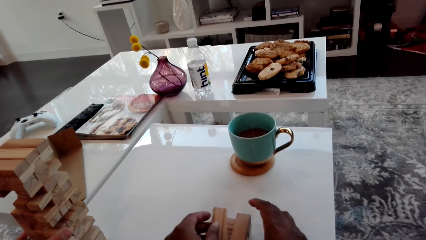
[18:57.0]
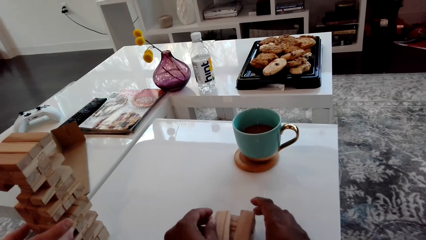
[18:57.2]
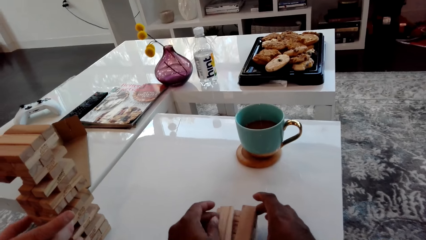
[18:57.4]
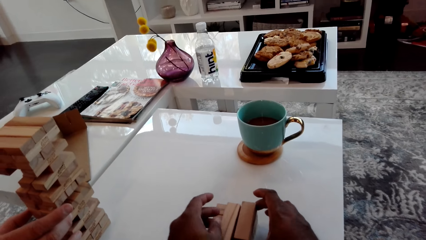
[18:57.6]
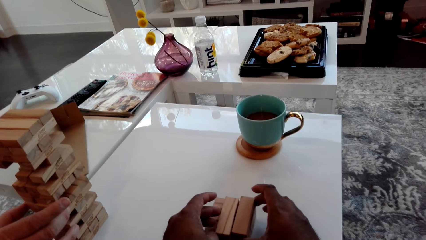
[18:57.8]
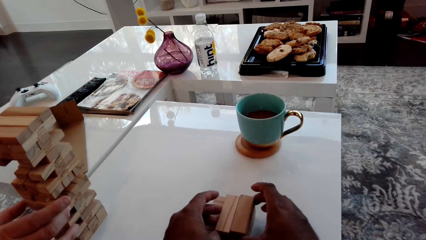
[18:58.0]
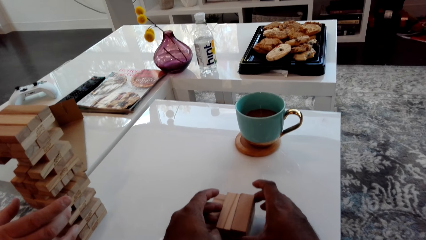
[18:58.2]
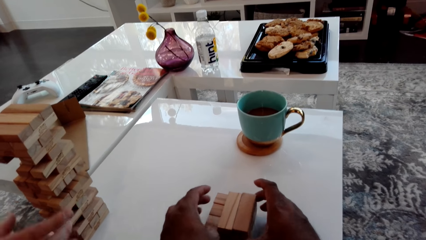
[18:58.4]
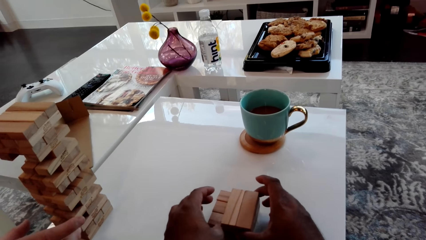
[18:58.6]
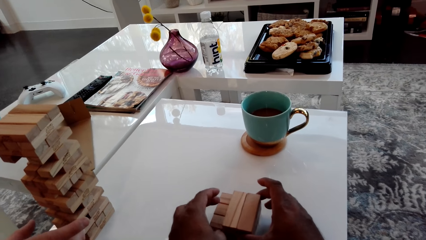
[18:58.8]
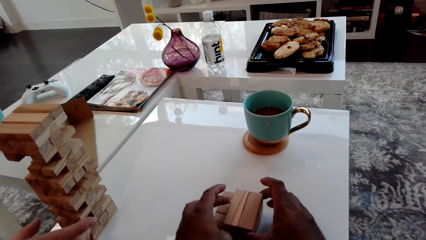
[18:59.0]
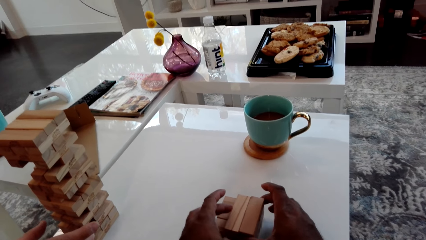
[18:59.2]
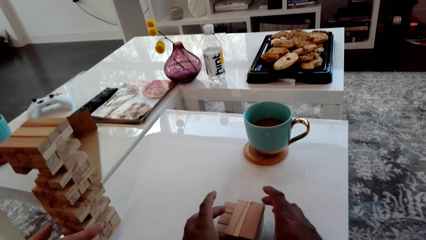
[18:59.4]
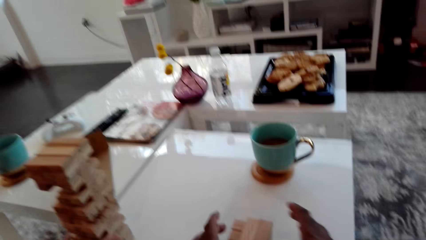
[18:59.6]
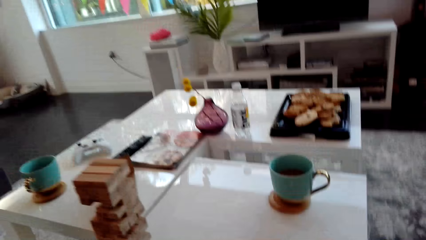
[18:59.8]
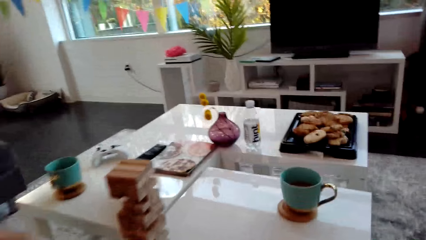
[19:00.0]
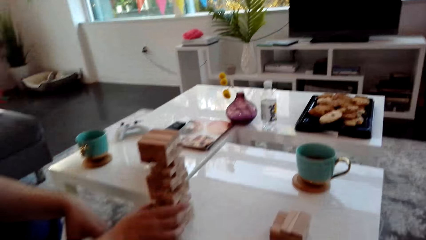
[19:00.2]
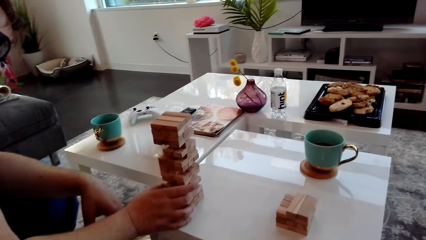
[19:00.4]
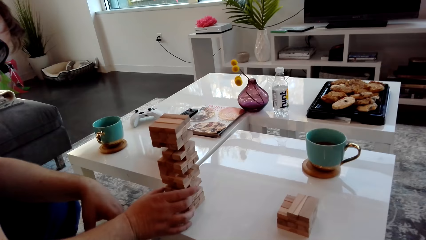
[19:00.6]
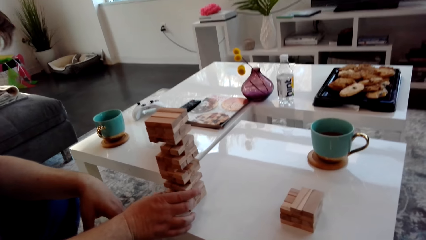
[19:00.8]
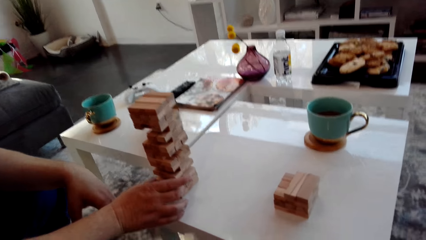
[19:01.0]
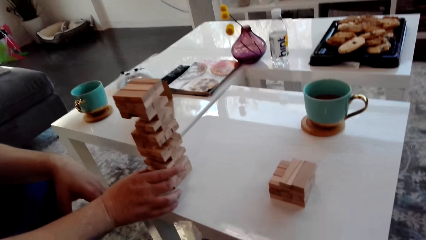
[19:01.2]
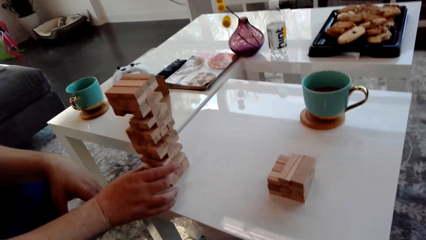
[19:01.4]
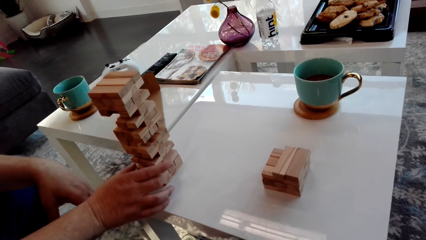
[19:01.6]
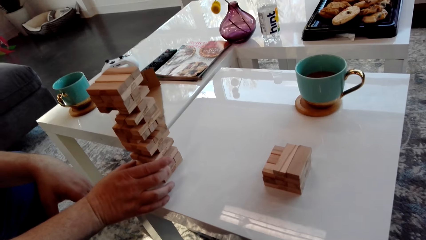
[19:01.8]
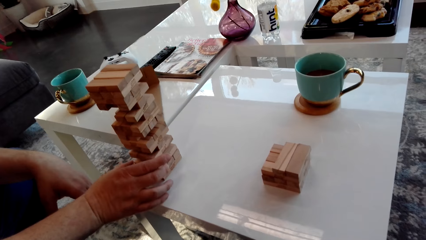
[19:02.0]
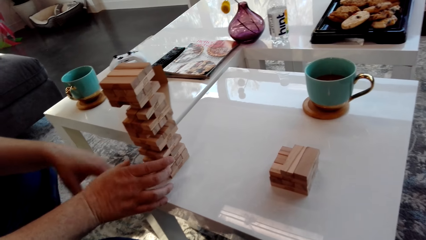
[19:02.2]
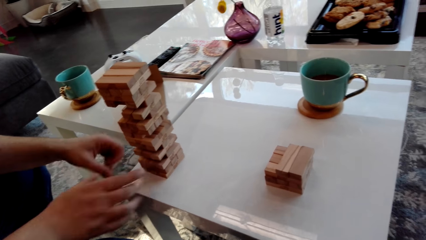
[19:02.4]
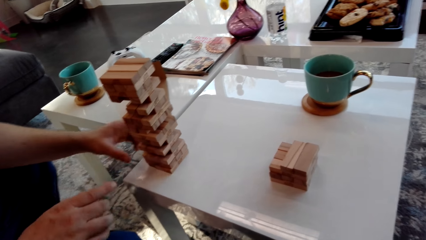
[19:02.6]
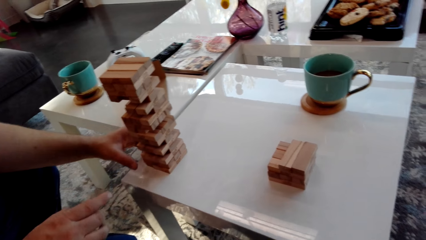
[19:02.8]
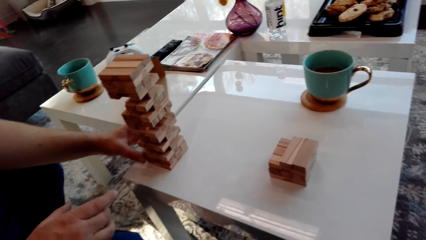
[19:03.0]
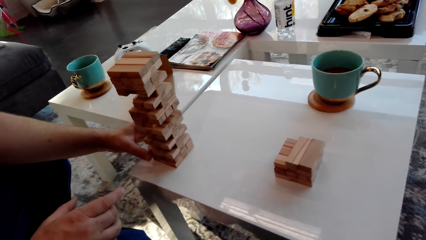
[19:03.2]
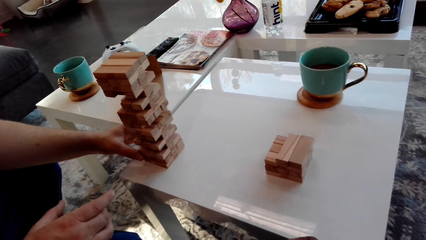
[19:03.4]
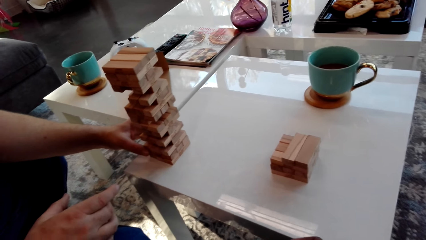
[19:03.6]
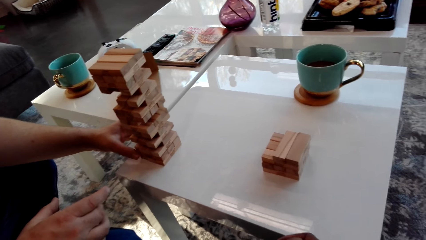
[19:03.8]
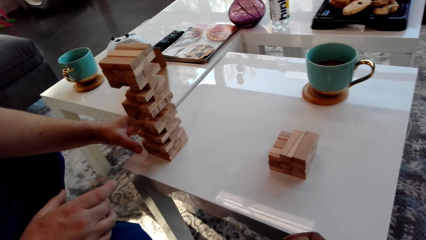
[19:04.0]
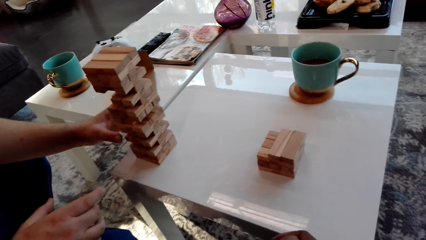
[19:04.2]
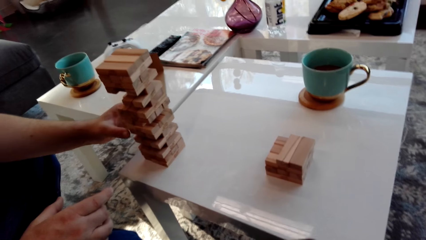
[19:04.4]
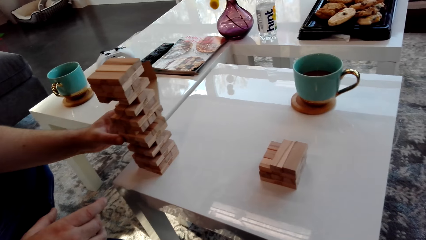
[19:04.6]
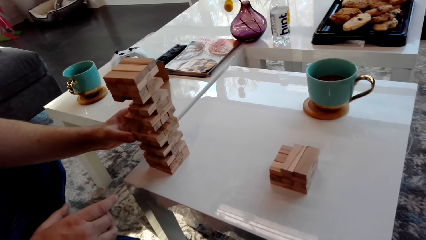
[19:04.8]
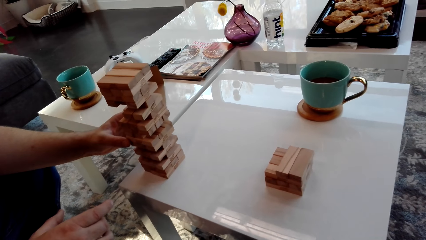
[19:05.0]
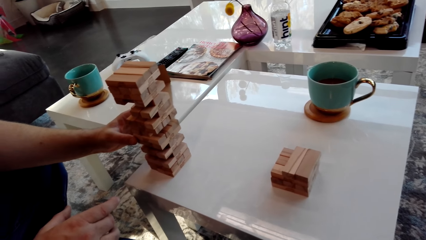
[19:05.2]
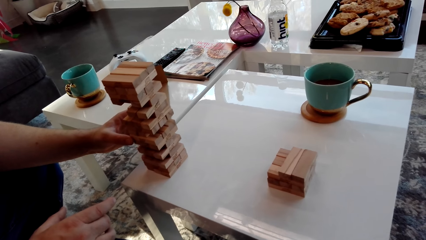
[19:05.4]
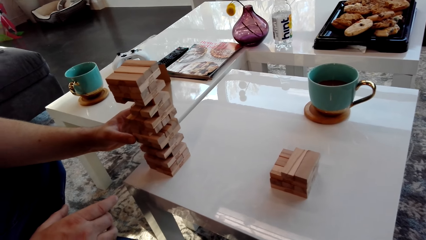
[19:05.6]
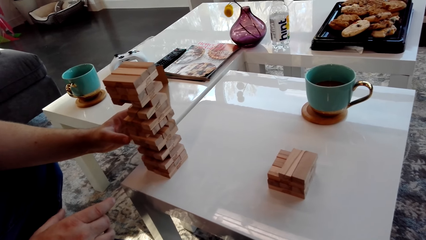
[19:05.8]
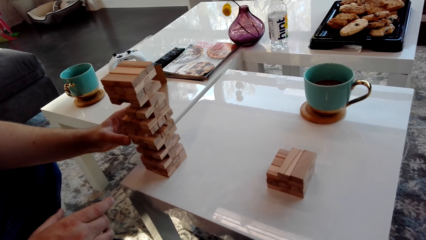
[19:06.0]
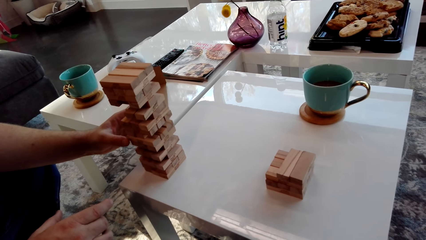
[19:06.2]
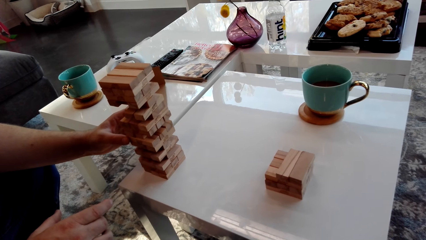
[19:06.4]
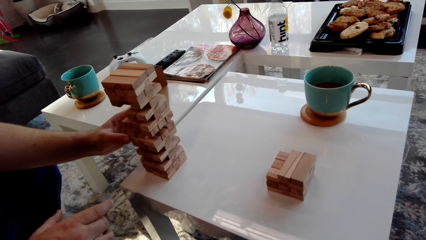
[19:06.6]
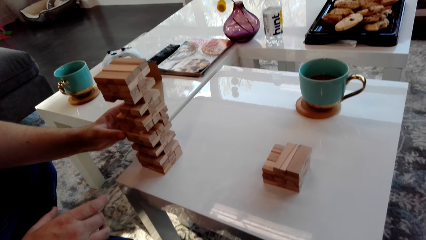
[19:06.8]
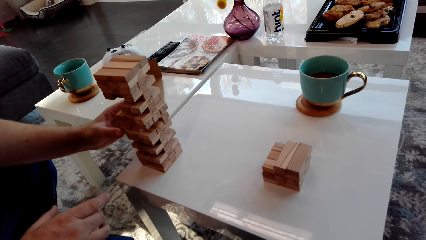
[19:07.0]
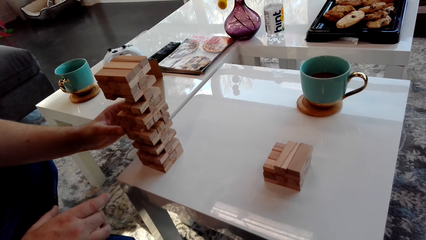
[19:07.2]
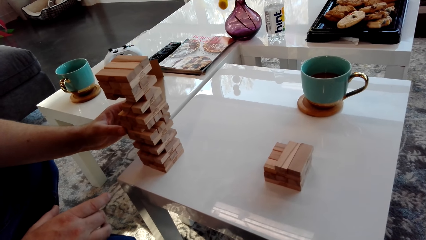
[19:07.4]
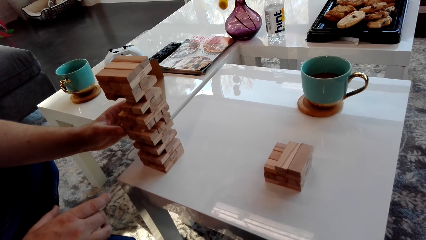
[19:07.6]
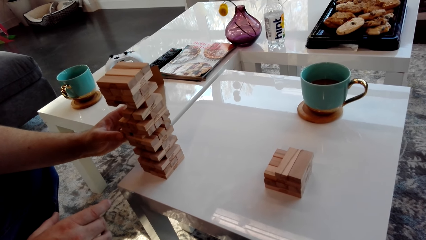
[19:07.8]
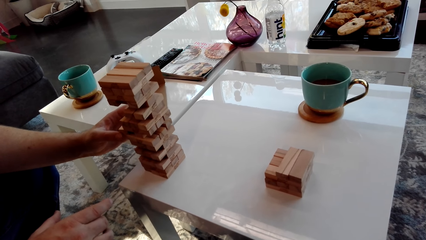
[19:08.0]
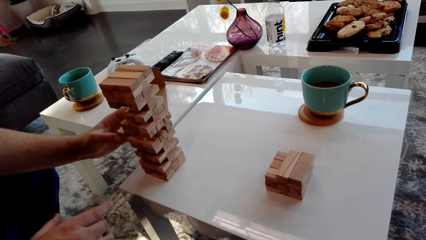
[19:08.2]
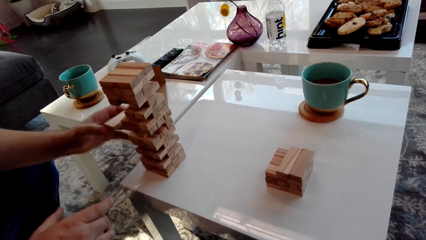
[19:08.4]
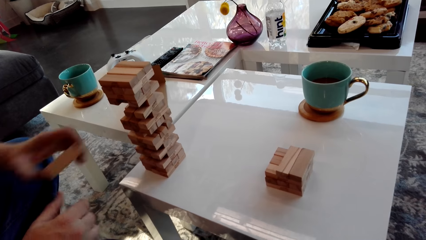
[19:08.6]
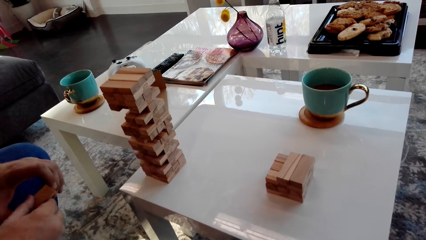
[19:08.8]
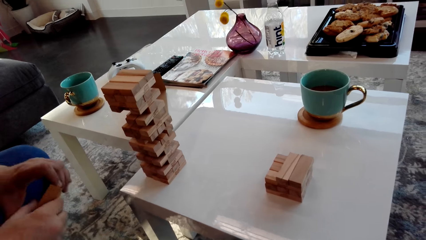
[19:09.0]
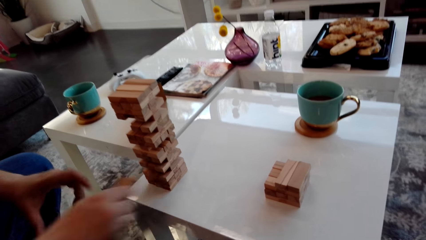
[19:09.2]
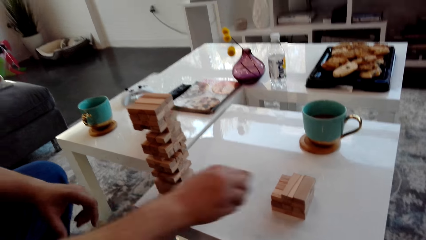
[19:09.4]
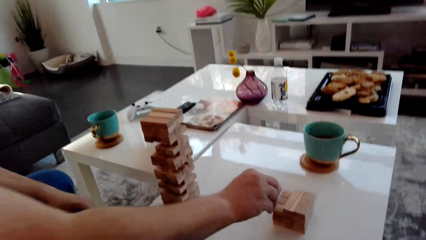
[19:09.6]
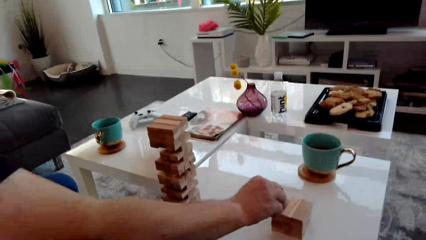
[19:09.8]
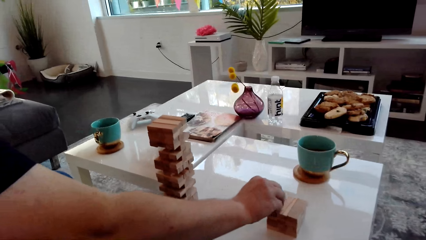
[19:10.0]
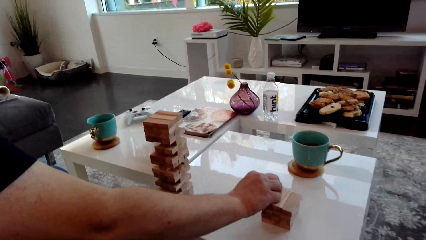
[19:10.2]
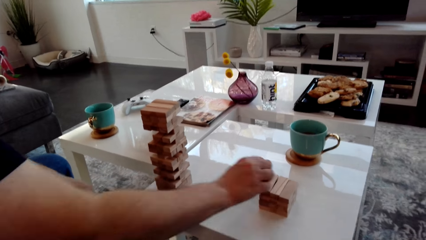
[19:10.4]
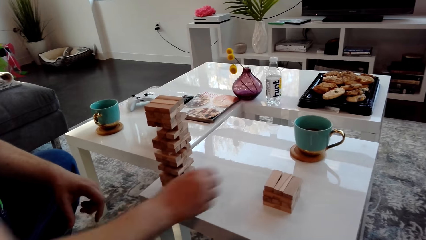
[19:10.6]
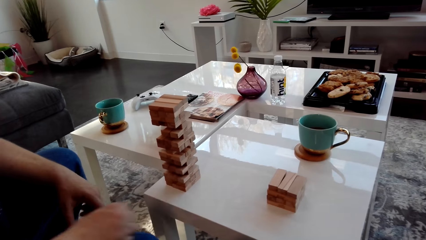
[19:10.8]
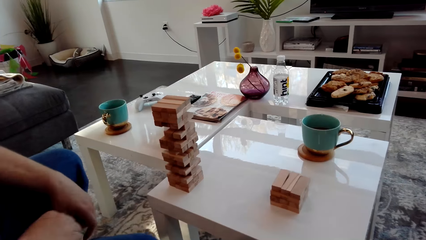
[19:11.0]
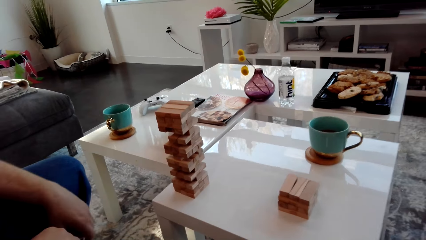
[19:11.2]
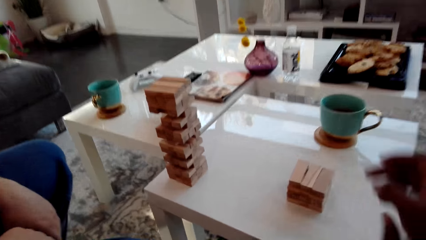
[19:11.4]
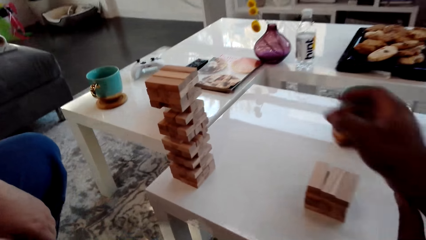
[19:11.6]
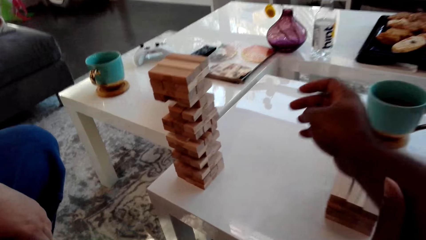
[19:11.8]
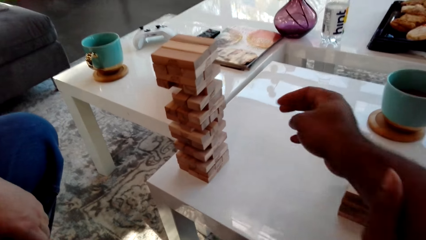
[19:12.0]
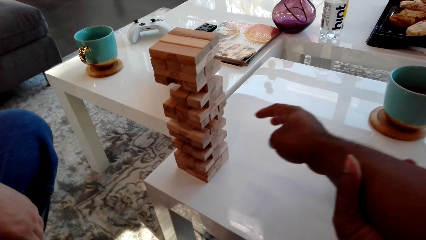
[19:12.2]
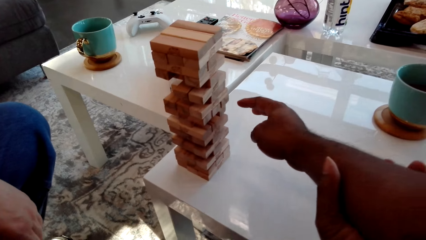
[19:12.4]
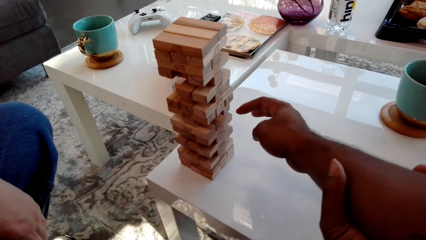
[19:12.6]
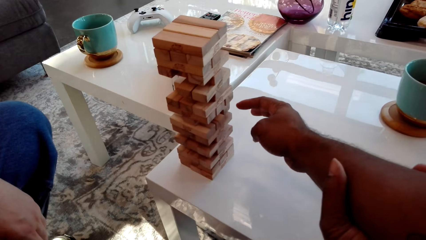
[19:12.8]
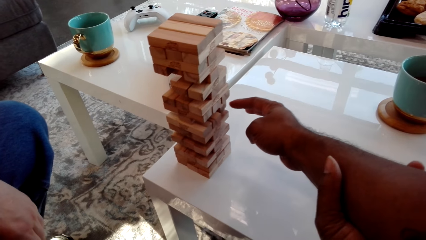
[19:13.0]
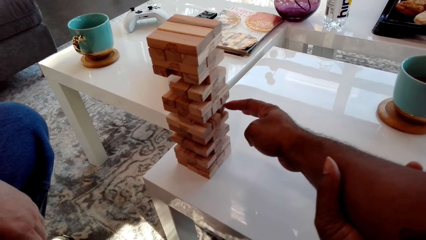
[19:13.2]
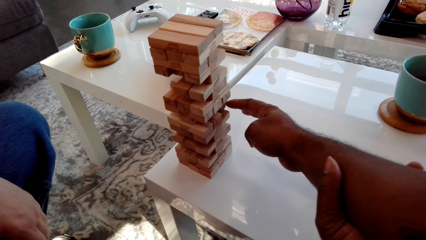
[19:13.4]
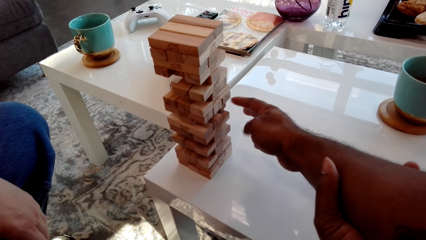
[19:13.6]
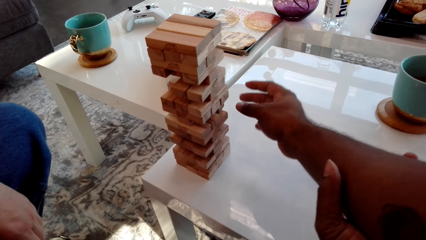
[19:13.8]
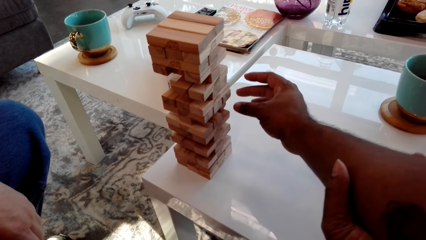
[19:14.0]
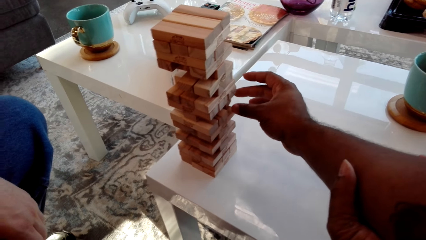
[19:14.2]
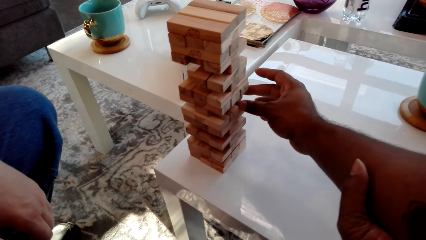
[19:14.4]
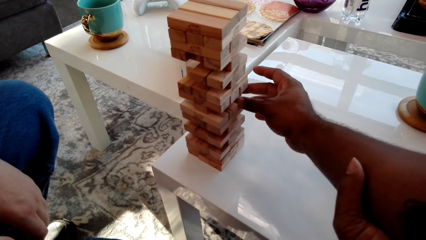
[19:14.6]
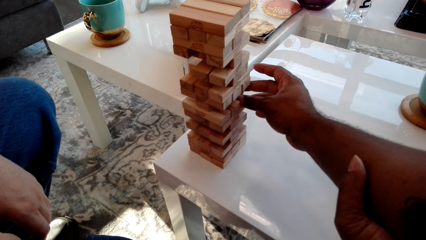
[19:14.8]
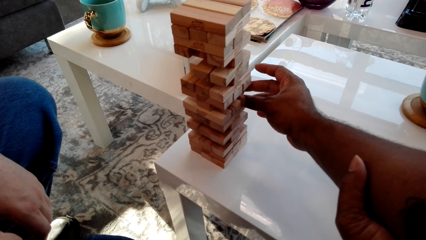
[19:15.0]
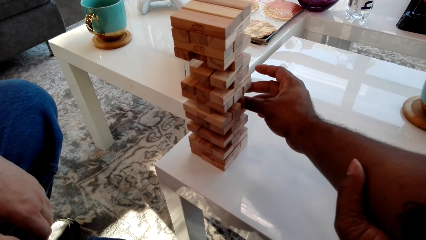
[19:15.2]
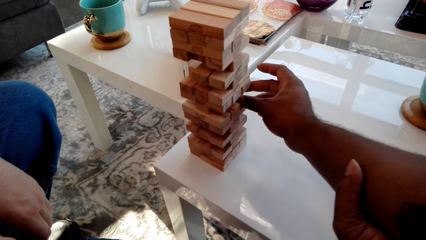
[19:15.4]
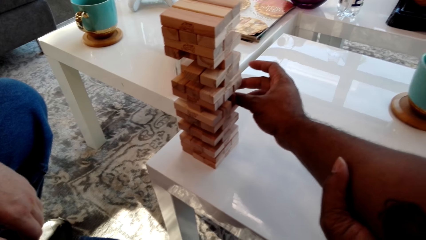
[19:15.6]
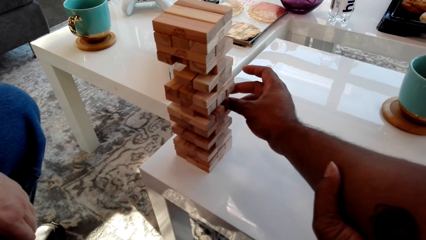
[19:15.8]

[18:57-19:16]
The camera wearer places the block on the block tower and arranges the block. A man removes a block from the block tower. The man touches the blocks. Another man pulls a block. The first man places the block on the block tower and arranges the block. The camera wearer removes a block from the block tower.
